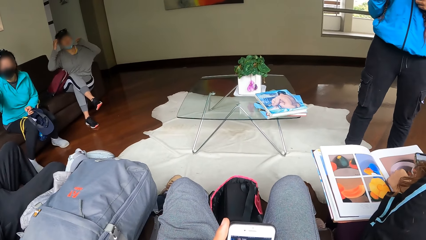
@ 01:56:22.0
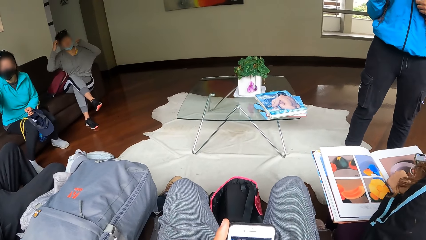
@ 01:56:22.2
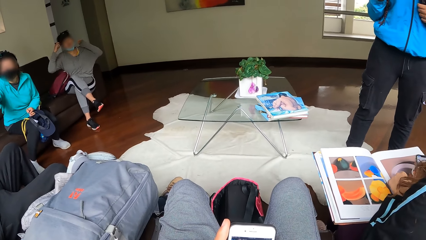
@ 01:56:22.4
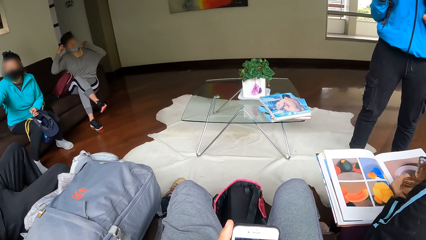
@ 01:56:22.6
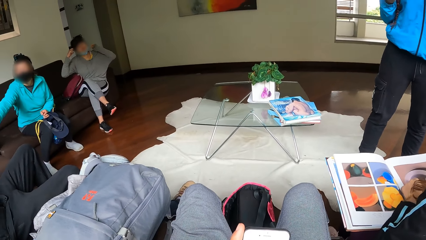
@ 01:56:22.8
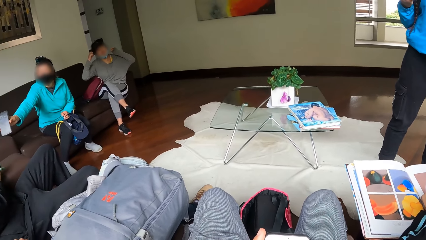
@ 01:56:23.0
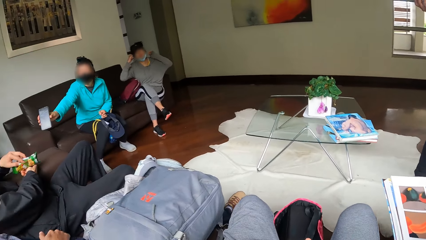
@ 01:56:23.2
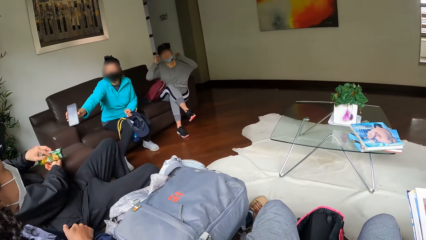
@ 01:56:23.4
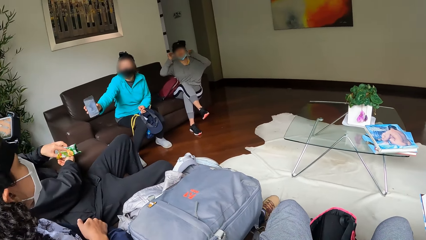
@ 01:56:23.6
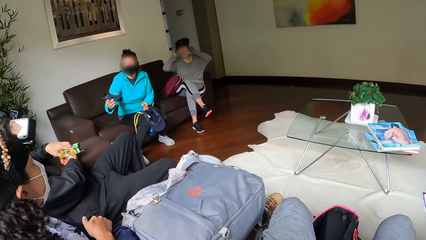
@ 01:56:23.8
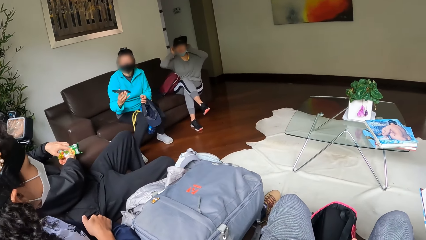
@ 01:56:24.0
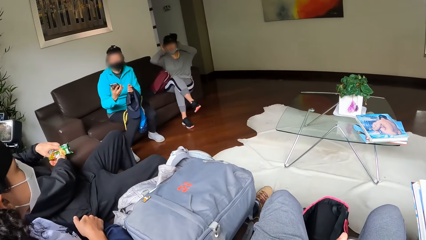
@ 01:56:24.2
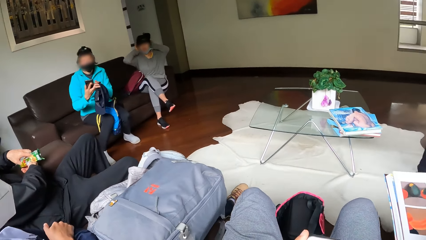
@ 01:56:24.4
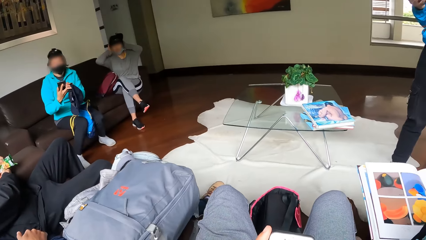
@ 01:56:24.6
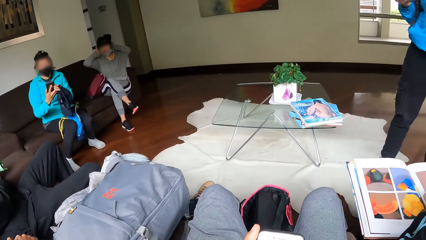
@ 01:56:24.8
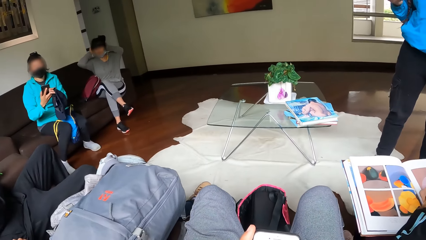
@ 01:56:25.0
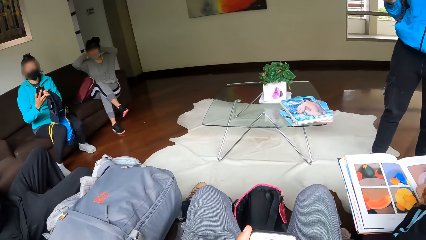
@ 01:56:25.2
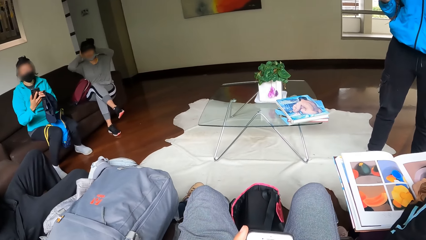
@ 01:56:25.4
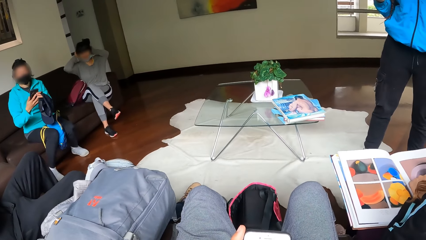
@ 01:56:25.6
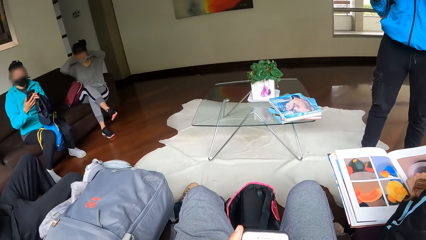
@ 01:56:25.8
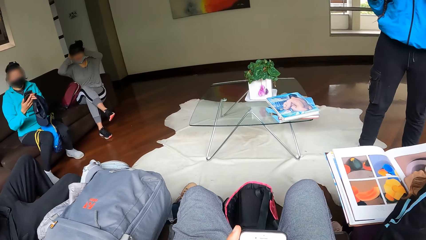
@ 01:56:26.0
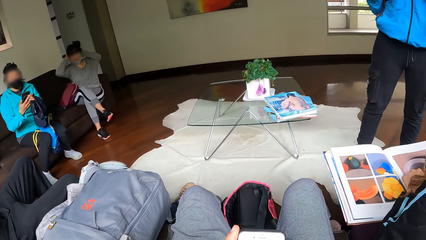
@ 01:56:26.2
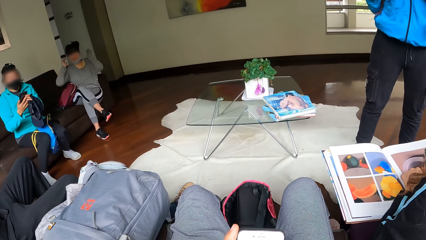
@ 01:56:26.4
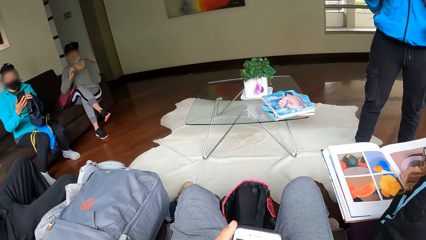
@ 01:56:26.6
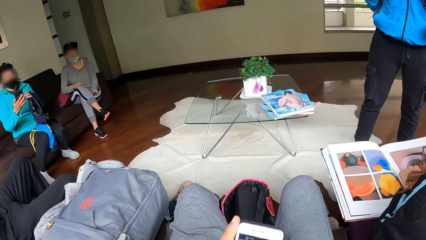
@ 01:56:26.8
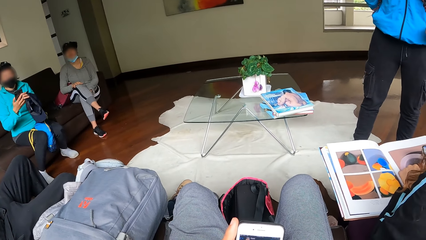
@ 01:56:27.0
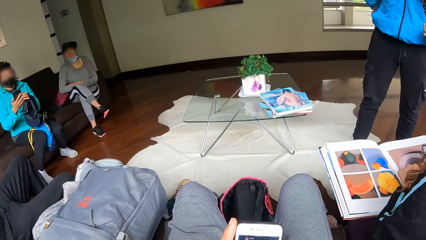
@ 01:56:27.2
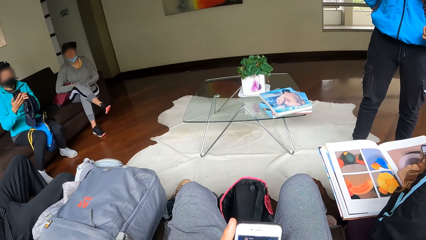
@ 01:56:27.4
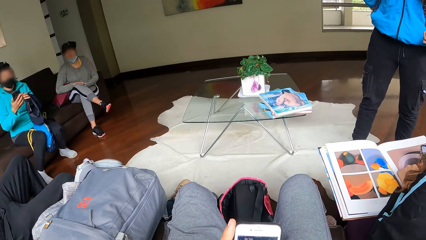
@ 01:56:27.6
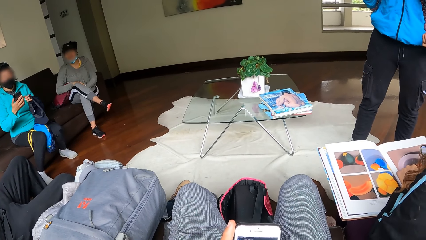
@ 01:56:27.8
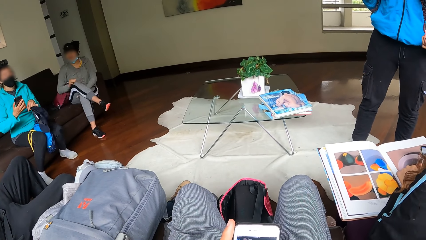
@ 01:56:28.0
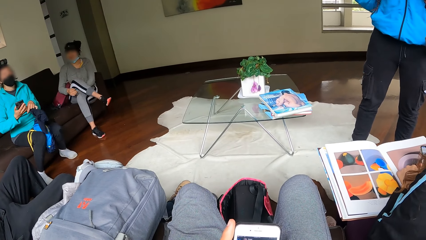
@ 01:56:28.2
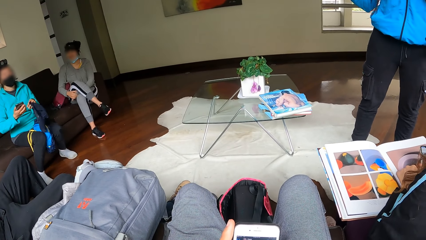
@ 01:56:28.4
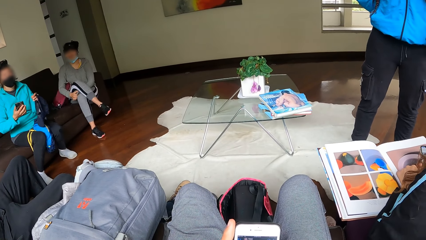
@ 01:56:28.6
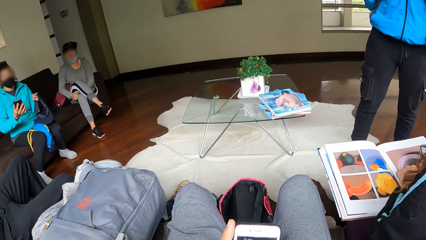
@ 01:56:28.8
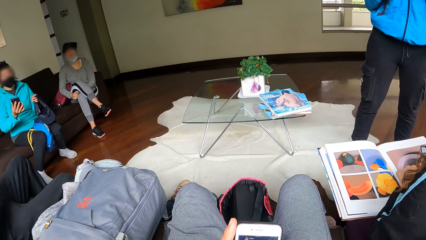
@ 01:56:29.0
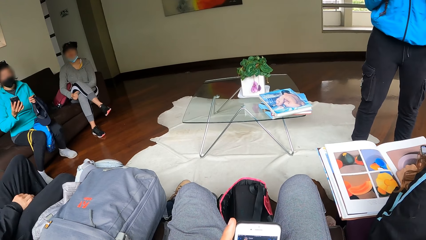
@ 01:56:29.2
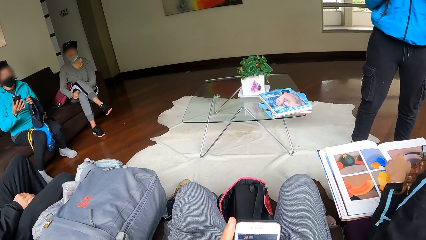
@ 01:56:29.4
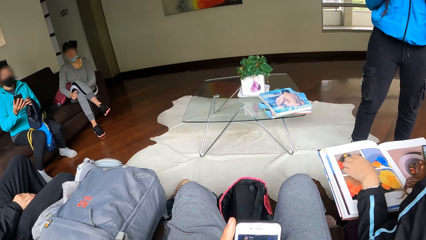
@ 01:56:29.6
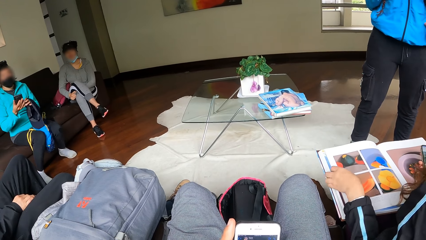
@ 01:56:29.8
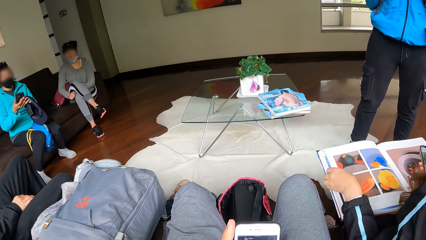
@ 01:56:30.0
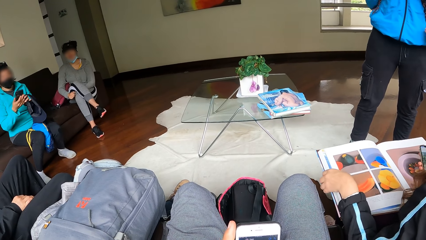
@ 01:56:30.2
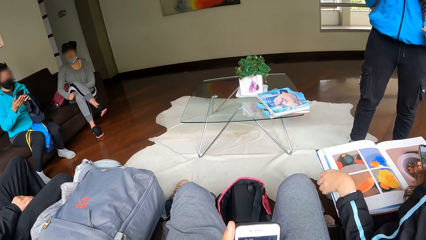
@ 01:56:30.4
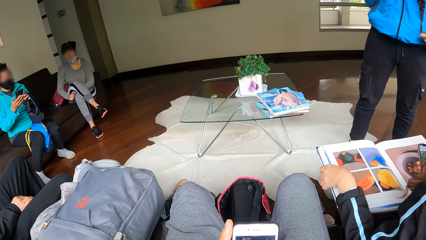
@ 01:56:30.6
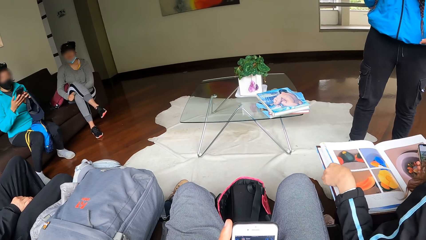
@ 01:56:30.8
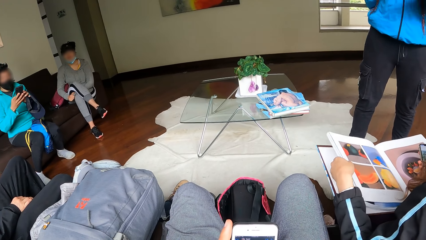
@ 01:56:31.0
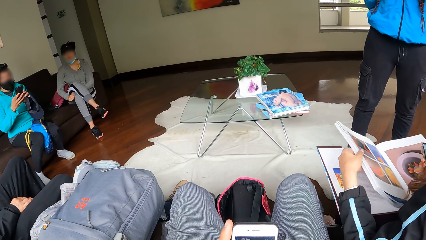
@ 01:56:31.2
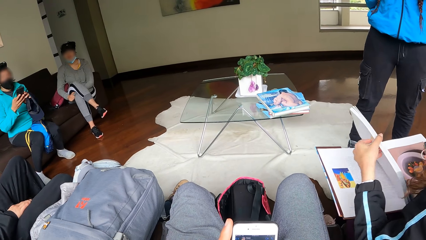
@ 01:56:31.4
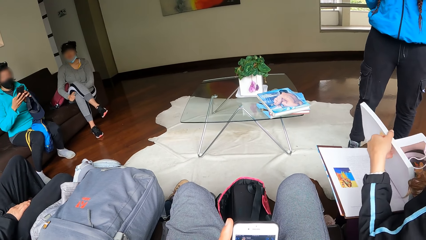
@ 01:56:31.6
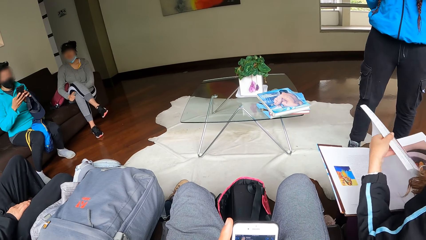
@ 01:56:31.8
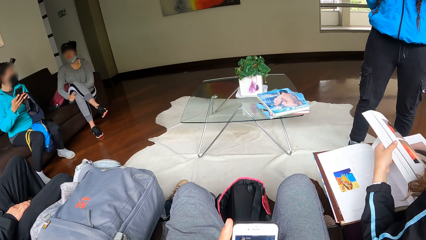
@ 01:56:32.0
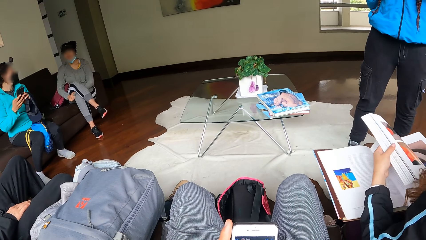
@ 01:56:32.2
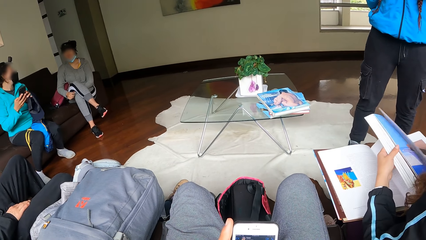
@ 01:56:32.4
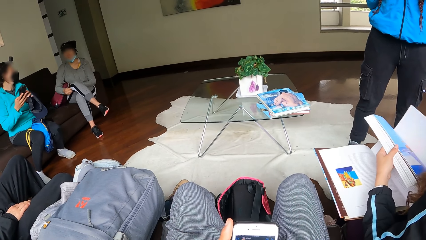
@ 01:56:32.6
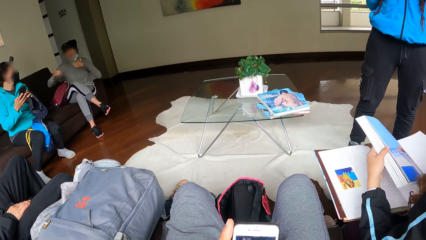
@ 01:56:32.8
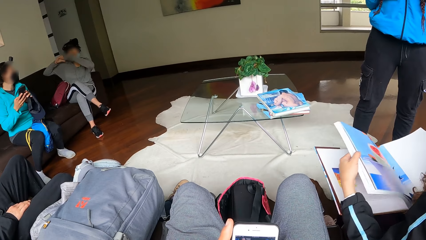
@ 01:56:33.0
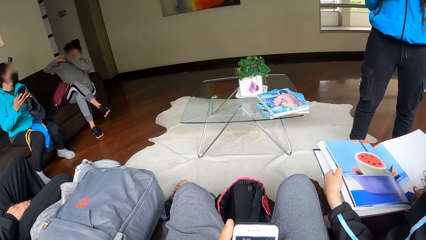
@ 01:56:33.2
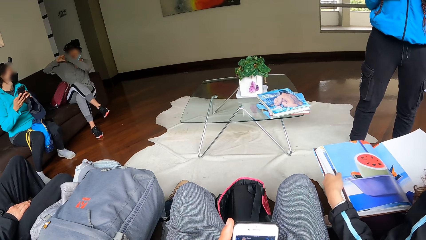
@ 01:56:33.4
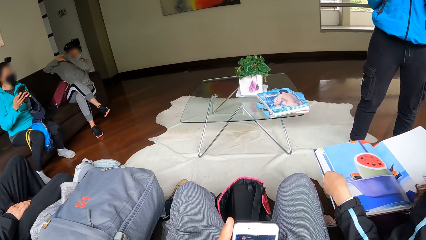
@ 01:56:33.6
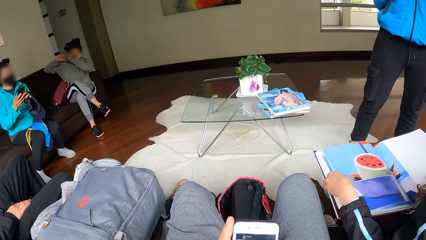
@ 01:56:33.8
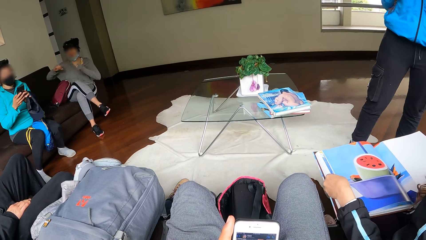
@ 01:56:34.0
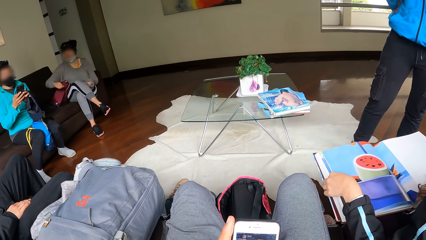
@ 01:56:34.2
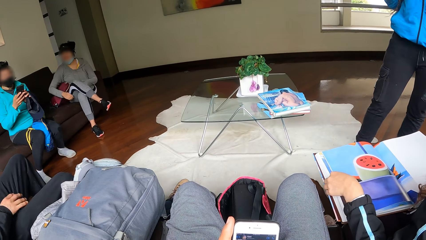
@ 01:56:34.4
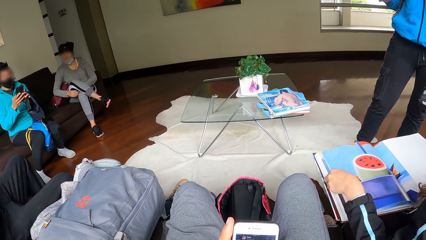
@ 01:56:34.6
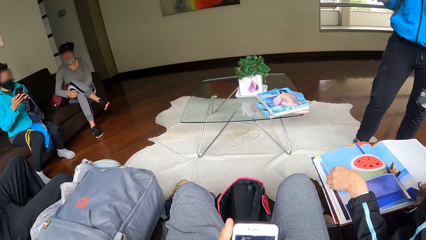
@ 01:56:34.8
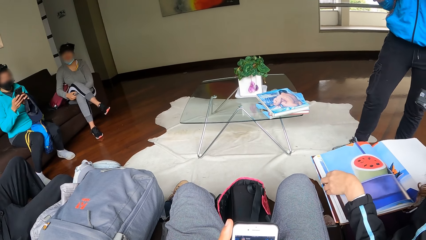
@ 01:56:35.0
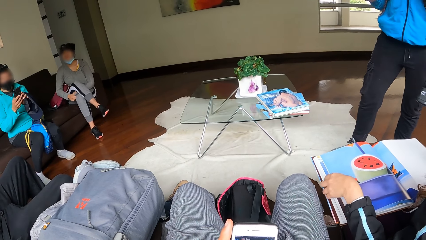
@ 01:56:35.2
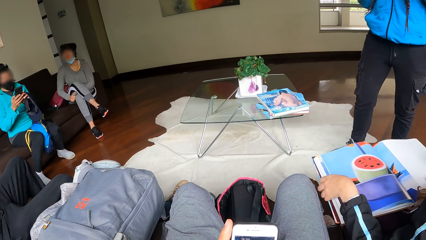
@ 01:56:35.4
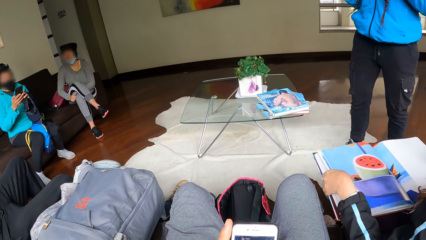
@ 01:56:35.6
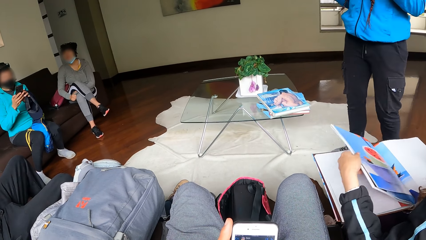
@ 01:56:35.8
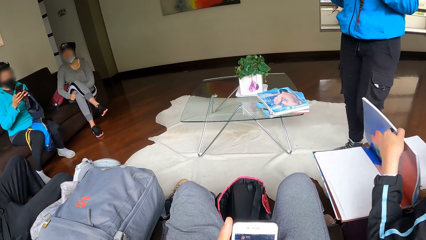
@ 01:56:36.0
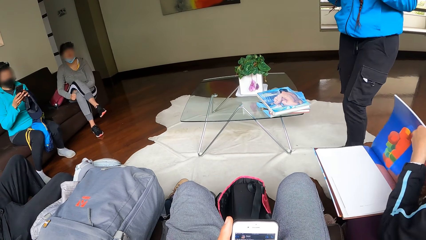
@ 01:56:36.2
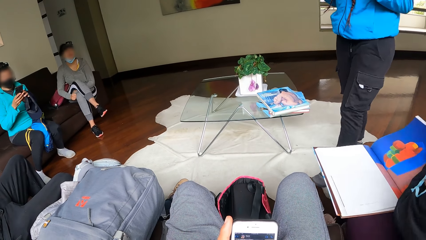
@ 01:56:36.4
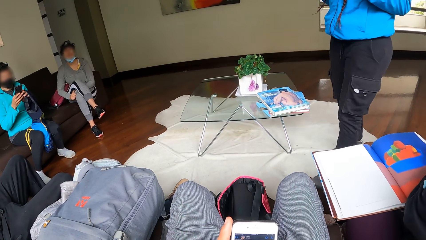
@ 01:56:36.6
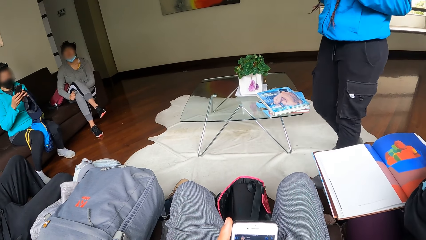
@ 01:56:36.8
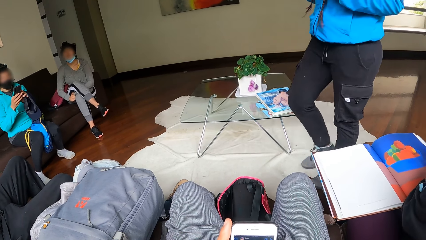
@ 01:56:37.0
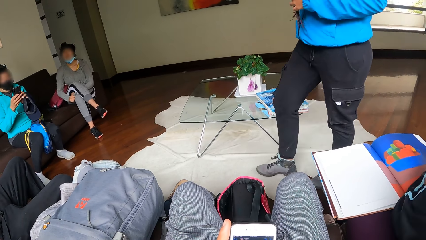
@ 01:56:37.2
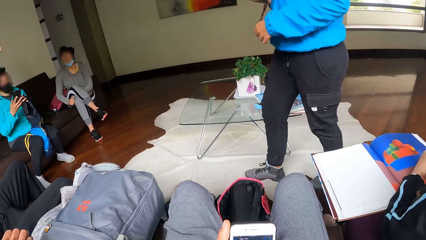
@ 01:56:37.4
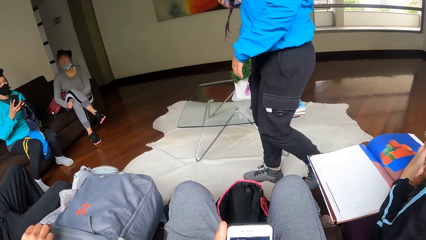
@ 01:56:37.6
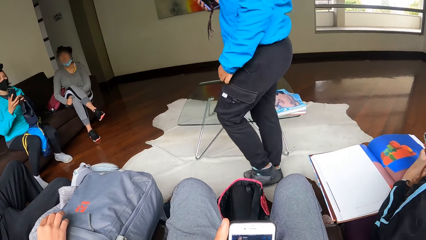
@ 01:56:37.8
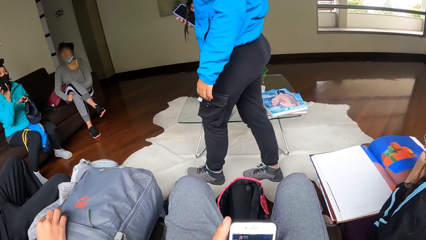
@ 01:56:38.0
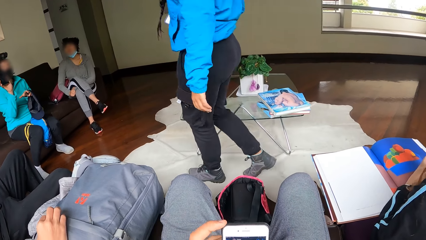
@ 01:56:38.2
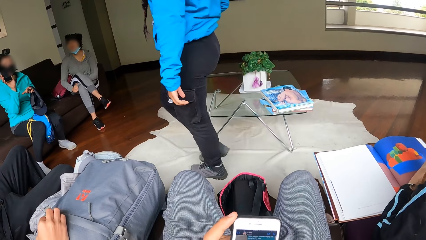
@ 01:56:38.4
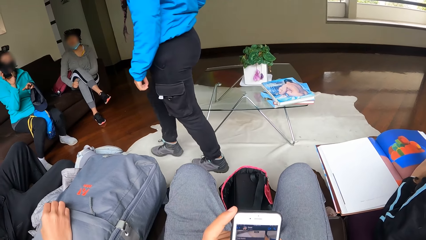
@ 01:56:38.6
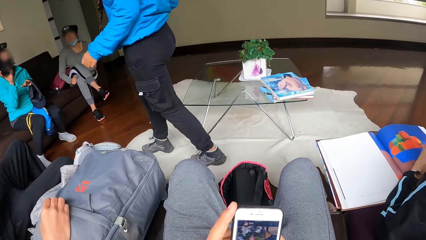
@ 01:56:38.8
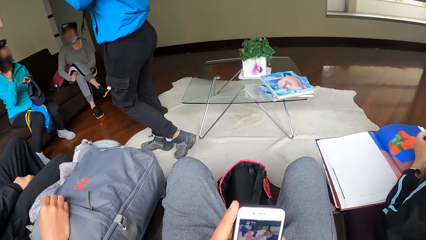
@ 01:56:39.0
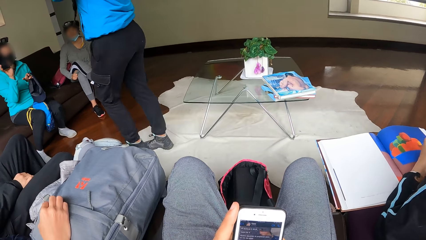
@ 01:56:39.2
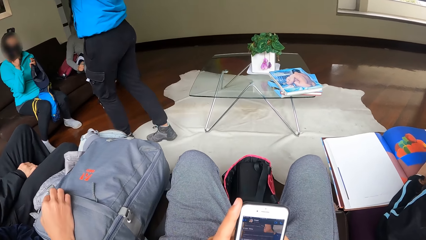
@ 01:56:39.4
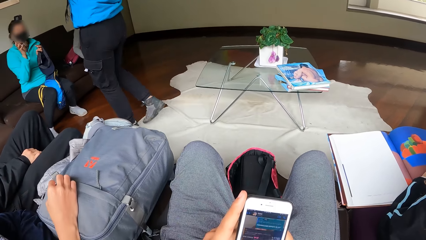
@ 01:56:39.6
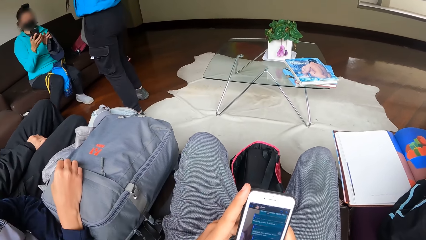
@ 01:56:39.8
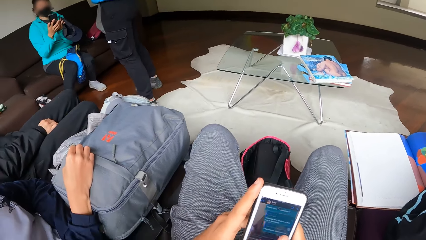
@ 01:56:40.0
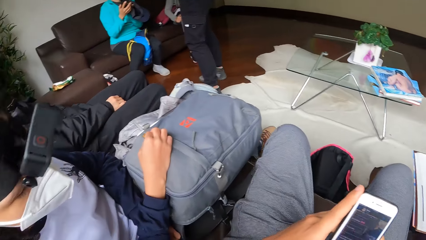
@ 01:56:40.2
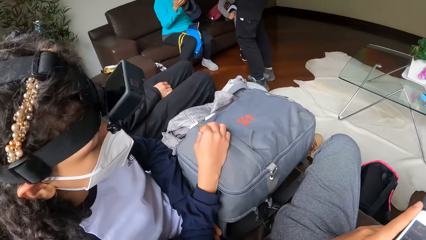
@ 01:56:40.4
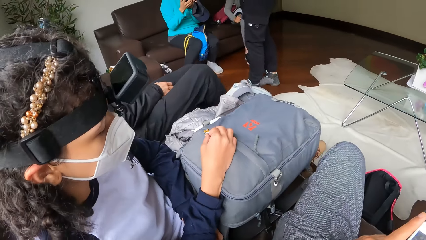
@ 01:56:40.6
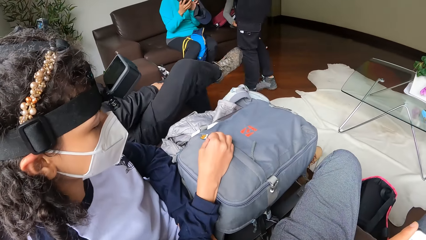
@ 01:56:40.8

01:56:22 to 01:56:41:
A woman shows another woman the phone. The first woman operates the phone. A third woman adjusts the camera on her head with her hands. A fourth woman turns the pages of the magazine with her left hand.
